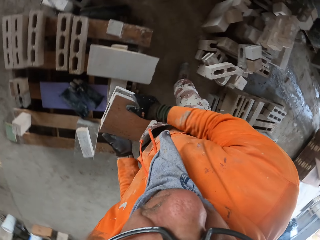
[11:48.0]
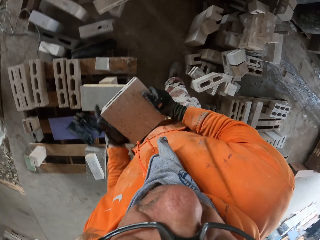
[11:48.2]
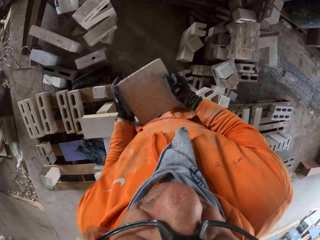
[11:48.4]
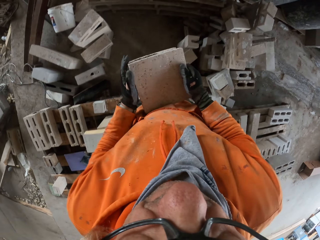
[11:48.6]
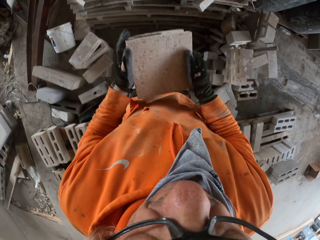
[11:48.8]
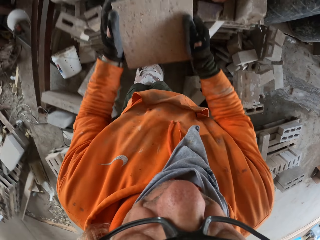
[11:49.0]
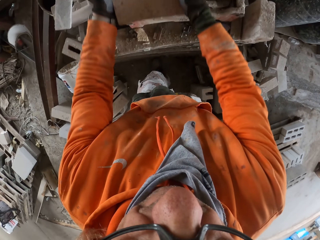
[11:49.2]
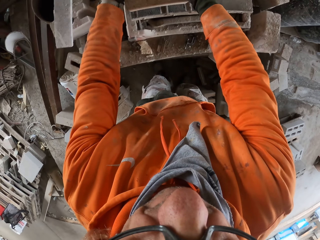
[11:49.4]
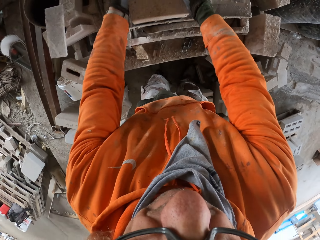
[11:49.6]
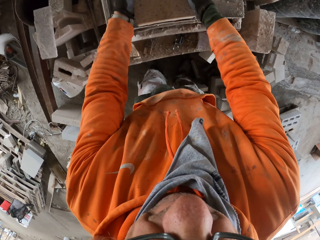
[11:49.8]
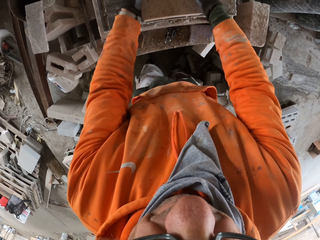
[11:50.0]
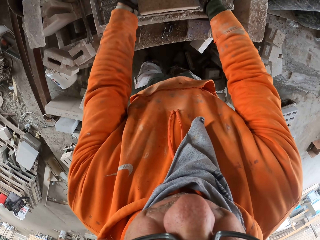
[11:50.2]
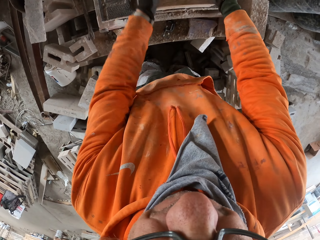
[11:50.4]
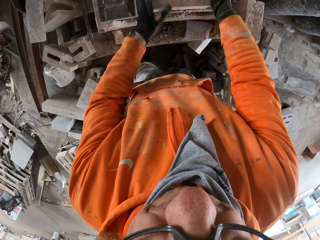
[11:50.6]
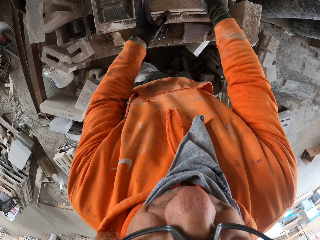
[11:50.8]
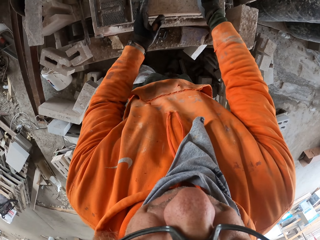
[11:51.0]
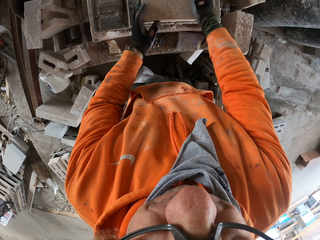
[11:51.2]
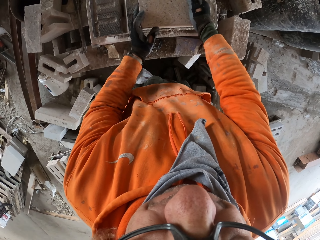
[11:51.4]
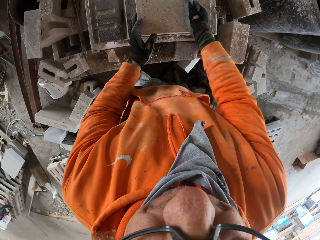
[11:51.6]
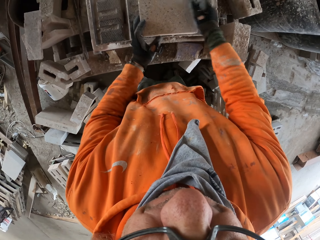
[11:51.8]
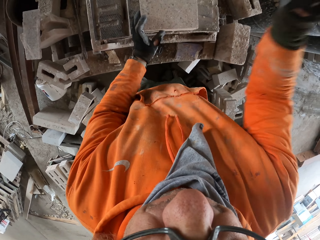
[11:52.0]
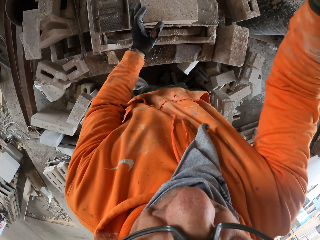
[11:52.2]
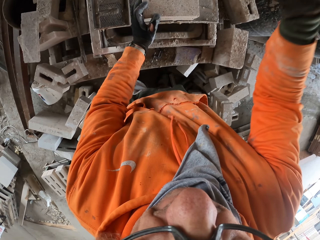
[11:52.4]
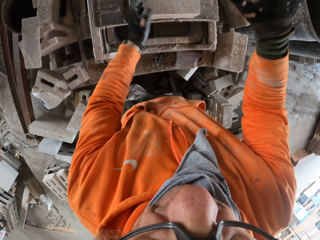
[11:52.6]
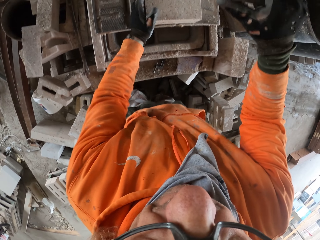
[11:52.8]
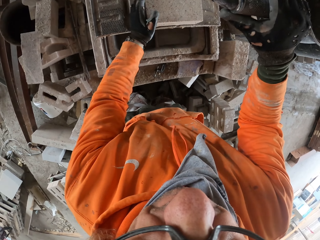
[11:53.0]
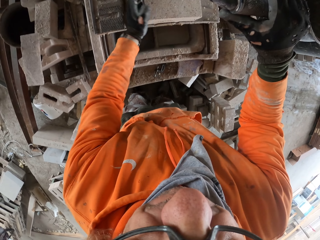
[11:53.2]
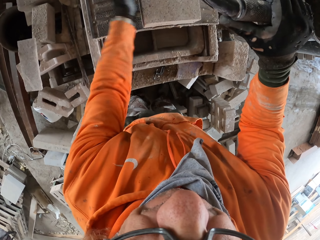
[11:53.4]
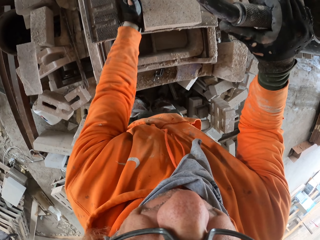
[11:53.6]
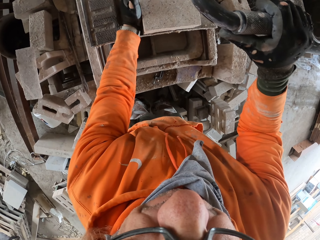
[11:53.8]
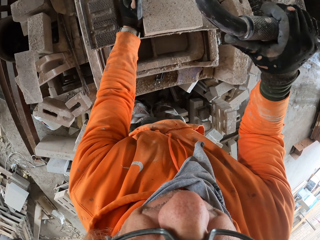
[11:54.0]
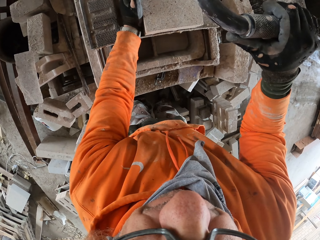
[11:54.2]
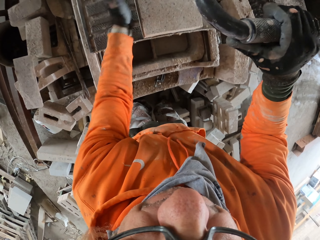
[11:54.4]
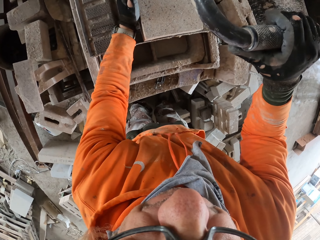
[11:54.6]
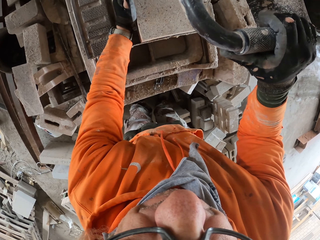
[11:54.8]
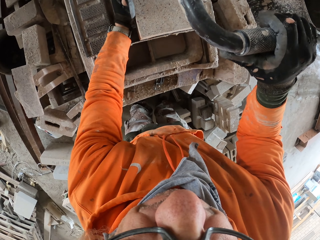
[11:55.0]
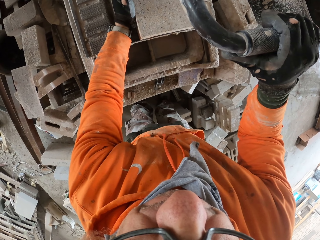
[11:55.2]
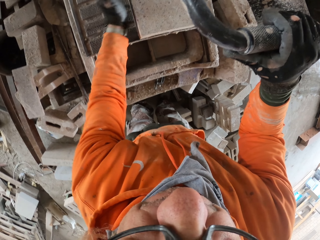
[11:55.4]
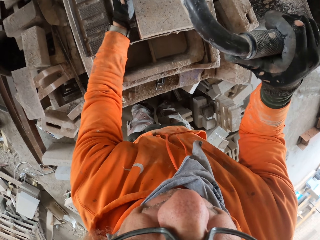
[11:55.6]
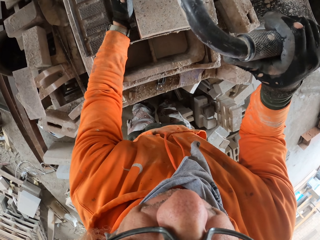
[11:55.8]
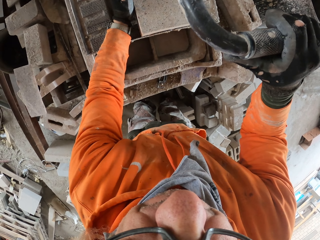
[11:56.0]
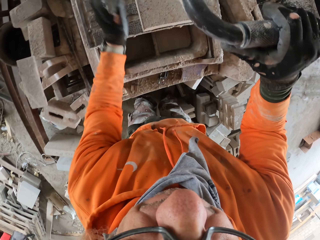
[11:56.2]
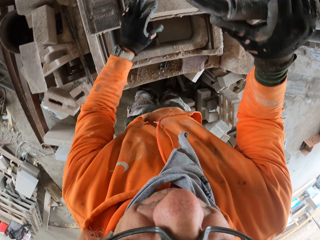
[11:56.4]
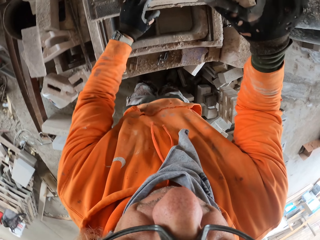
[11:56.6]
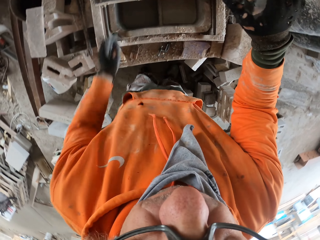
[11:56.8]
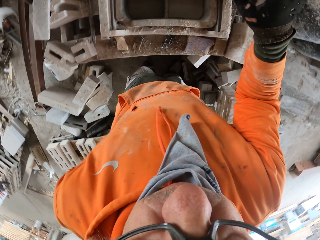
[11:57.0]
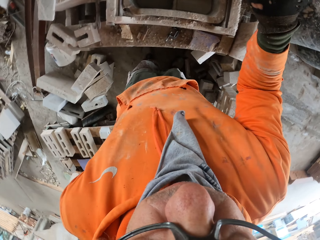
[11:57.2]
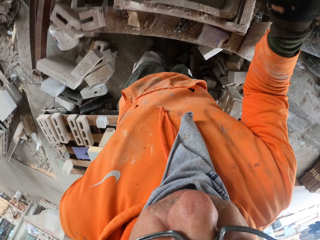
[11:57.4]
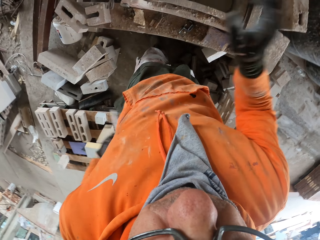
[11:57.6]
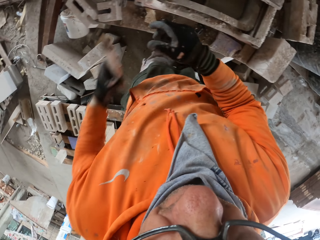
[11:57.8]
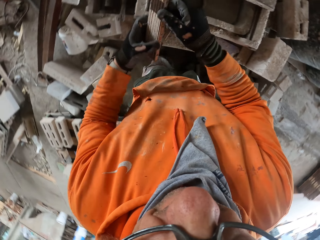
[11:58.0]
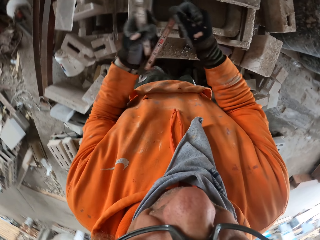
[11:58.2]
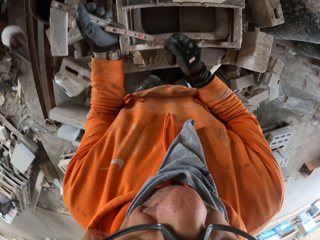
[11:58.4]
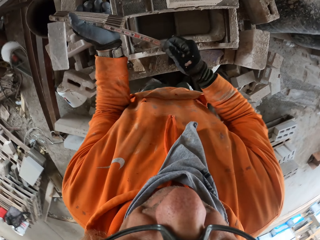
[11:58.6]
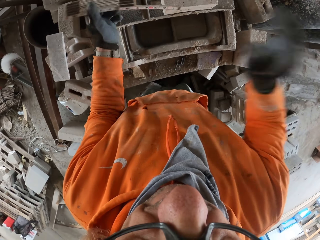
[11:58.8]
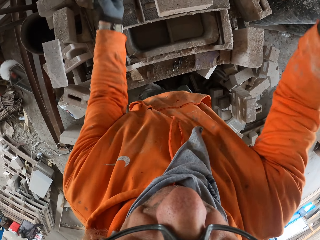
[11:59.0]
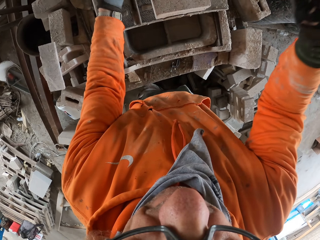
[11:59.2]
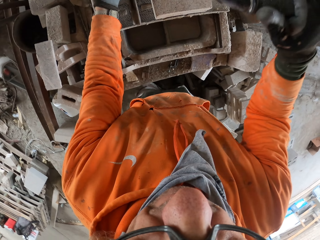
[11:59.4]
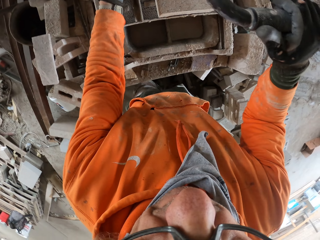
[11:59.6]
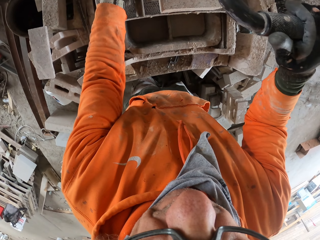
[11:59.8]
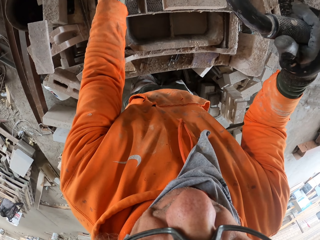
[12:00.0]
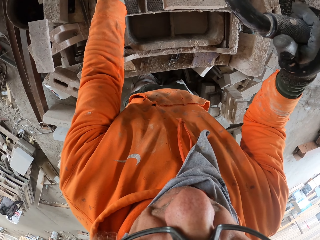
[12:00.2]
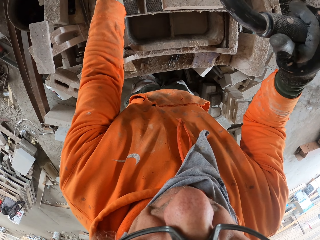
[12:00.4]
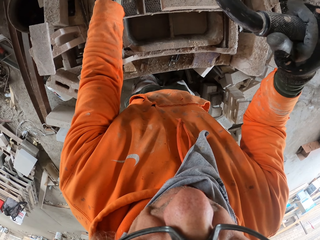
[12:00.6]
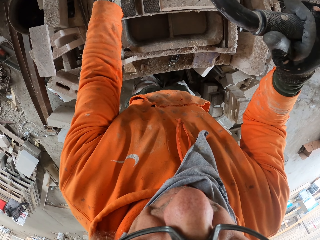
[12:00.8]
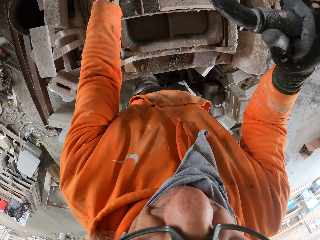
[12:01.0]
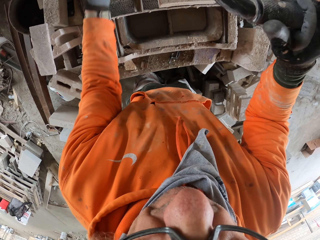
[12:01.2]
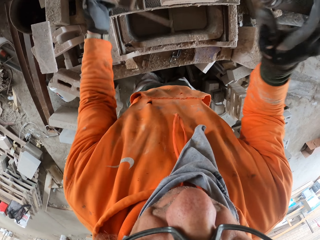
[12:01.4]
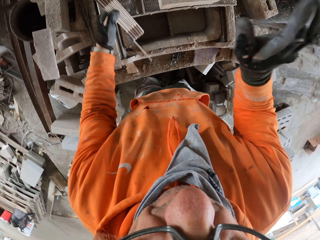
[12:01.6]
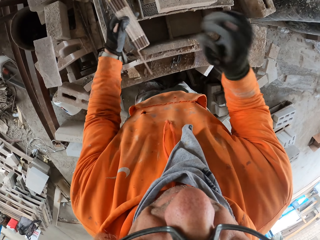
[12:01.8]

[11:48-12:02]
The camera wearer carries a brick. He picks up a block. He walks around a garage. He puts down the block on a machine. He adjusts the block on the machine. He cuts the block with the machine. He removes a tape measure from his pocket. He measures the block with the tape measure.

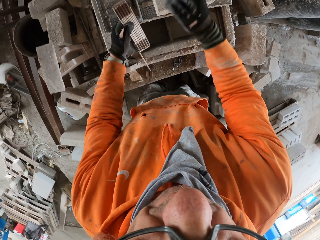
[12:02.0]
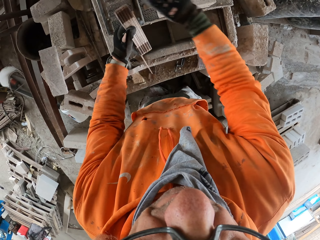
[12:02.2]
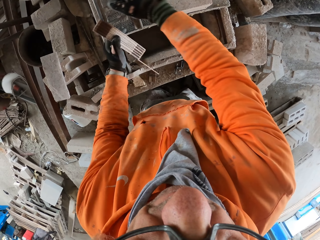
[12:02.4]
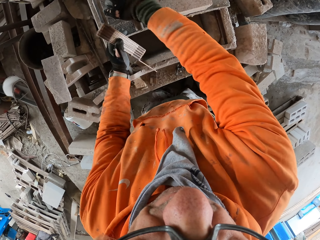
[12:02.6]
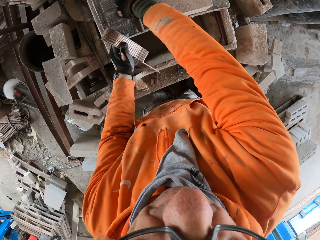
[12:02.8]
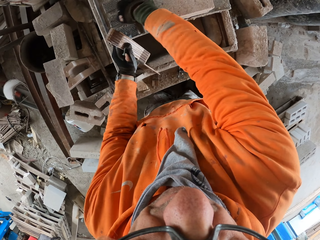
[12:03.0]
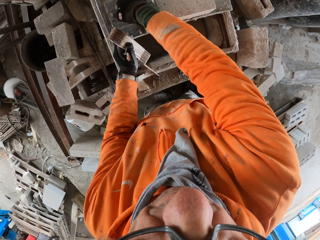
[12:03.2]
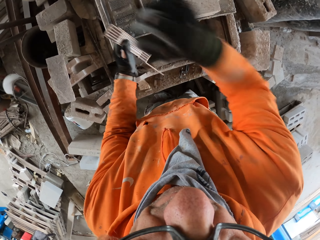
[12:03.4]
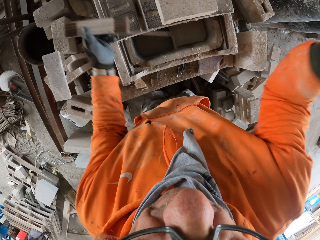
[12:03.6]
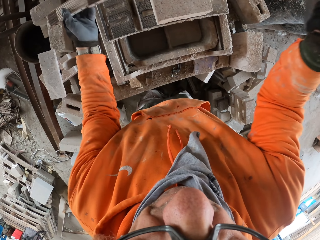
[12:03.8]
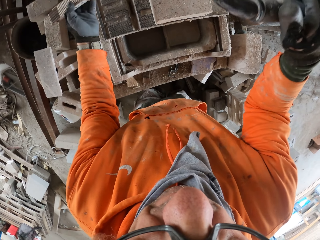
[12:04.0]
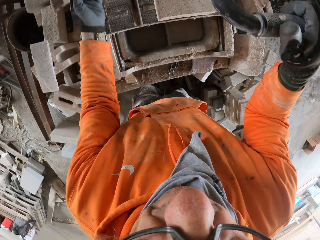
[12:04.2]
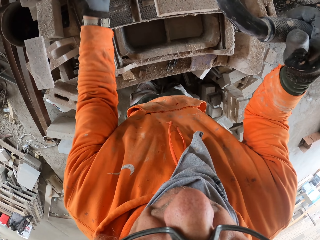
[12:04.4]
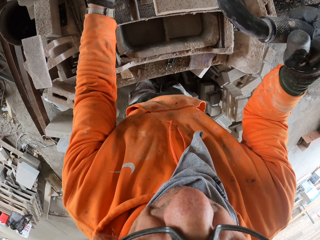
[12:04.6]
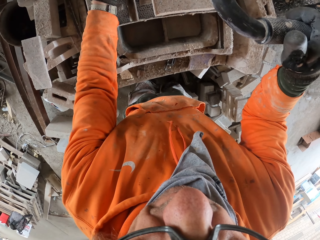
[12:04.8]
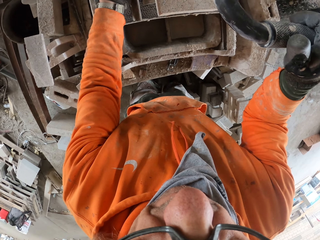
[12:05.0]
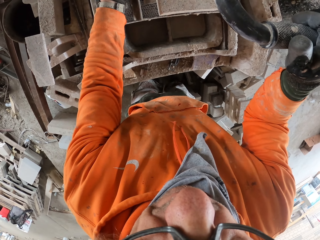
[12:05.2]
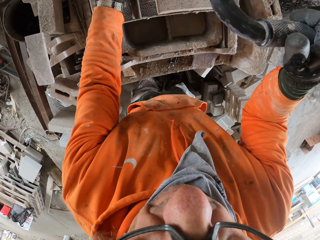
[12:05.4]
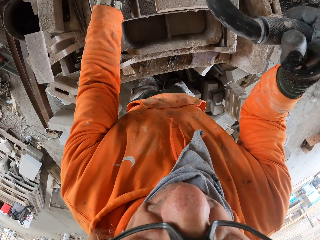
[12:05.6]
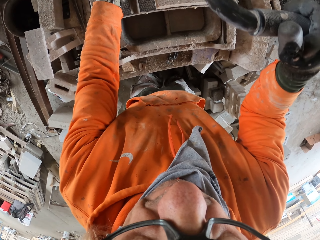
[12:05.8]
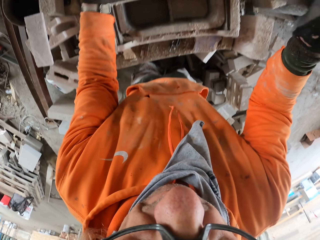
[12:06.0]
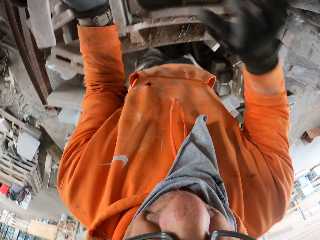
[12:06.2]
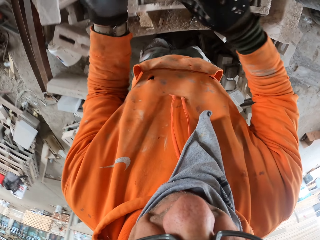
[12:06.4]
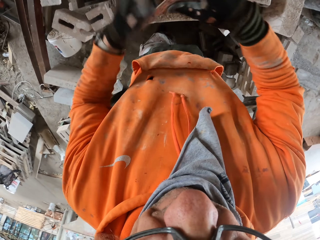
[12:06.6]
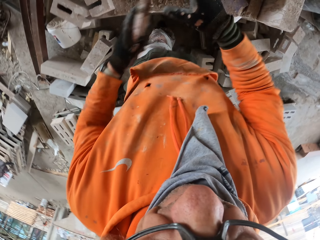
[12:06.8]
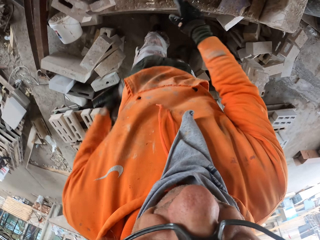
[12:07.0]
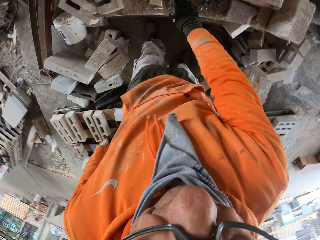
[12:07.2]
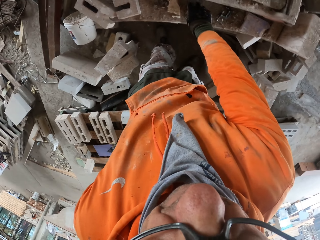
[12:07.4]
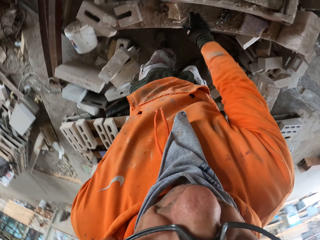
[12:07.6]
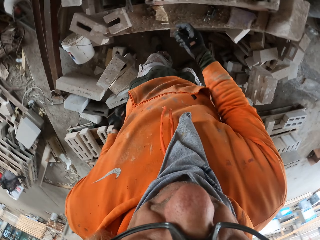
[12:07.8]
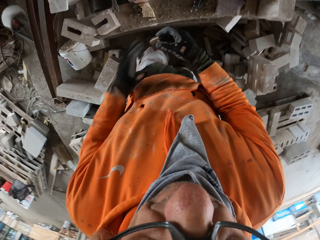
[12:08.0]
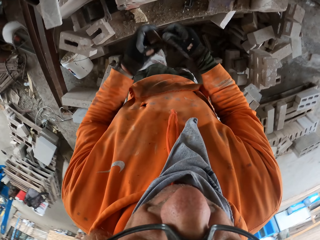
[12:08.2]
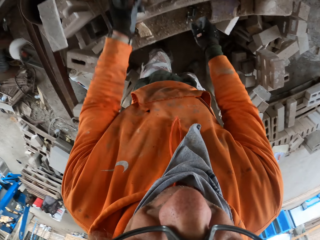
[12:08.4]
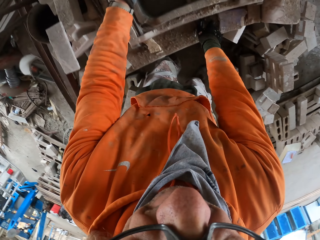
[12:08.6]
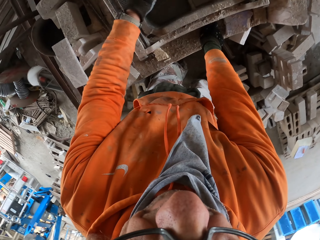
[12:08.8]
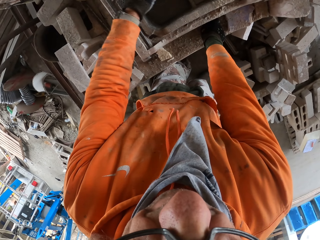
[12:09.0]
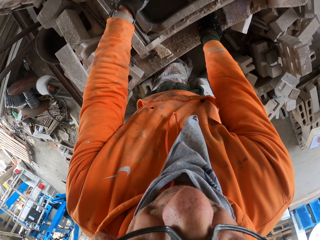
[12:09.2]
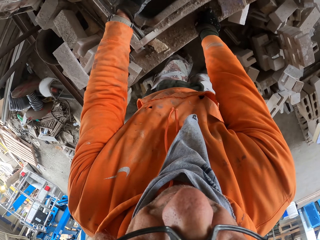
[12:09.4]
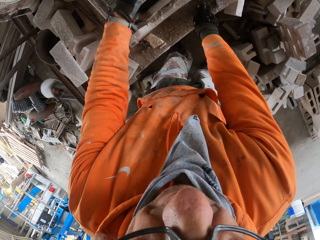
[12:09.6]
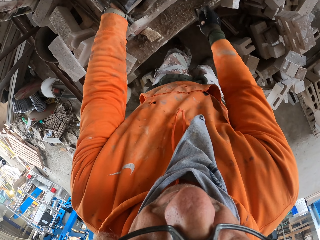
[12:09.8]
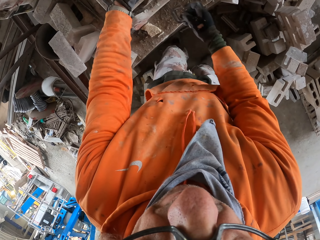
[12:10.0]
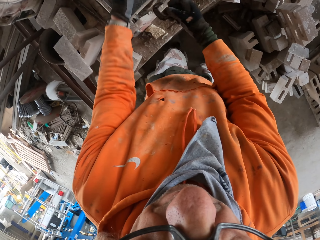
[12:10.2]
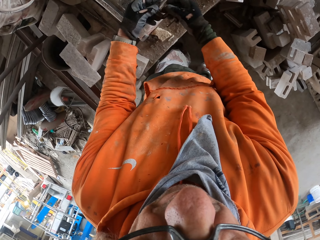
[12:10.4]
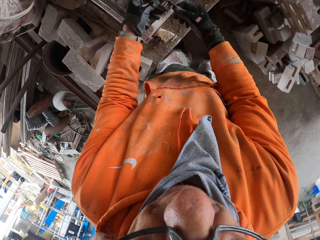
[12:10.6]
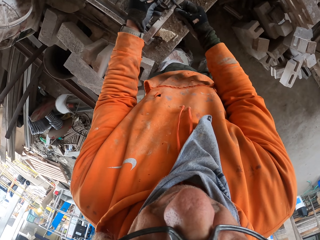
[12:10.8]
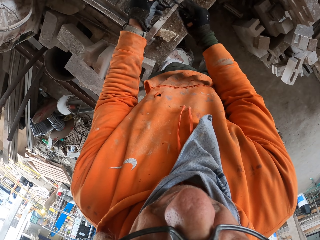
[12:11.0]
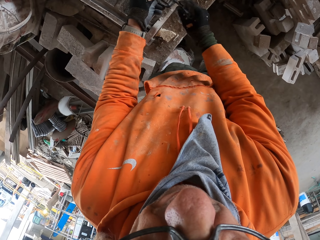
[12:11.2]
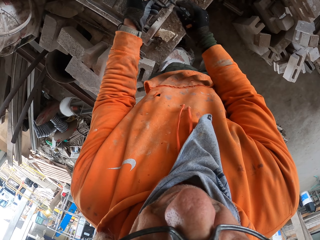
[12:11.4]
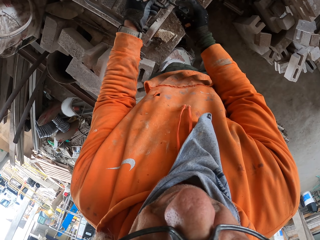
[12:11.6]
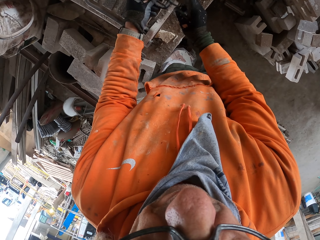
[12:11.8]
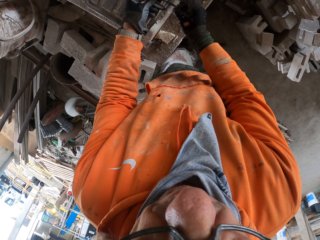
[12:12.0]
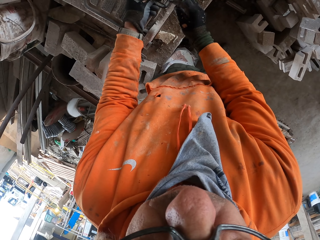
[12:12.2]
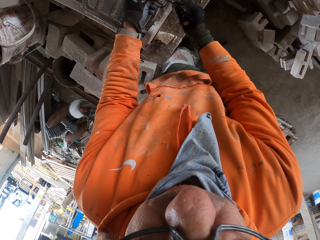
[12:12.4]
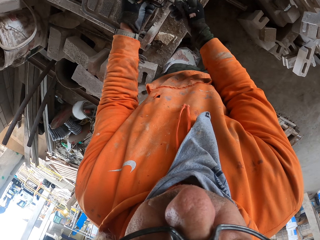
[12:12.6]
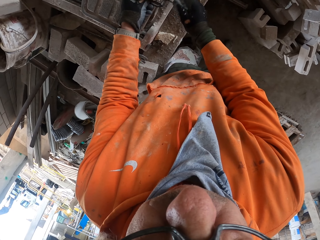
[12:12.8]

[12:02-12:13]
The camera wearer adjusts a block on a machine. He measures the block with a tape measure. He puts the tape measure in his pocket. He measures the block with a meter gauge. He fixes something.
